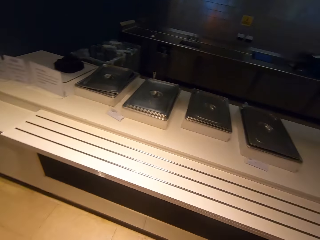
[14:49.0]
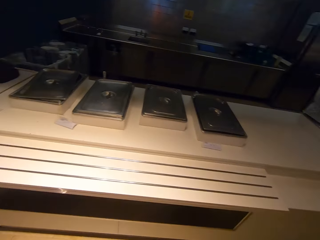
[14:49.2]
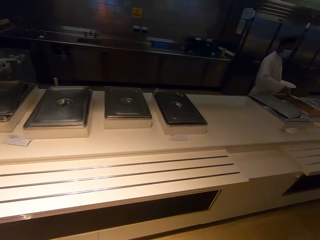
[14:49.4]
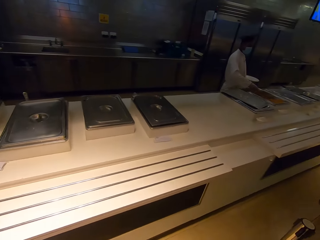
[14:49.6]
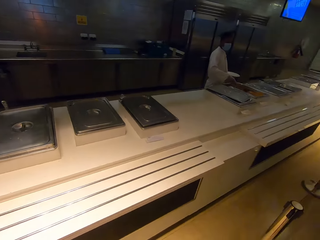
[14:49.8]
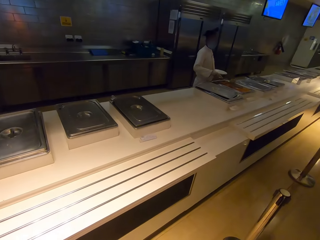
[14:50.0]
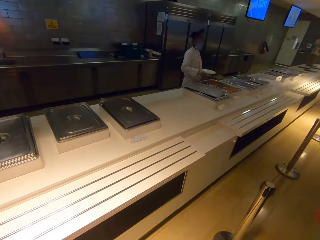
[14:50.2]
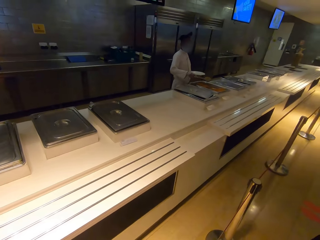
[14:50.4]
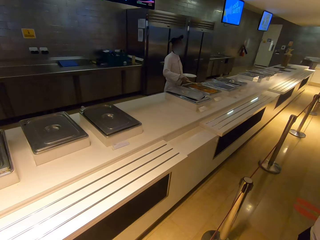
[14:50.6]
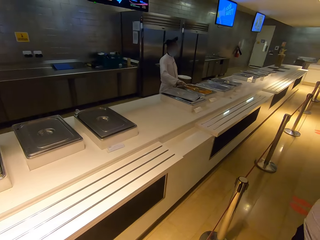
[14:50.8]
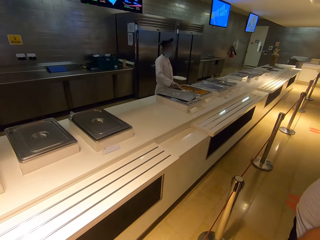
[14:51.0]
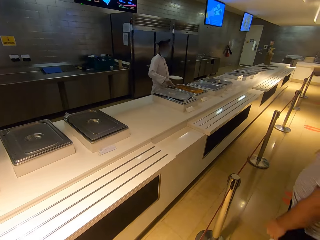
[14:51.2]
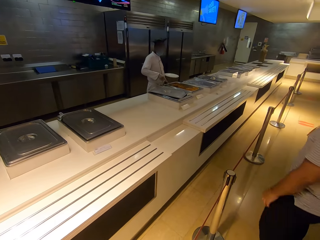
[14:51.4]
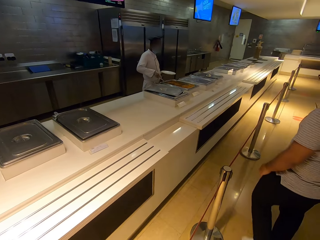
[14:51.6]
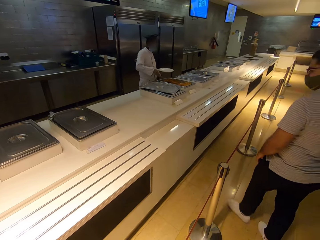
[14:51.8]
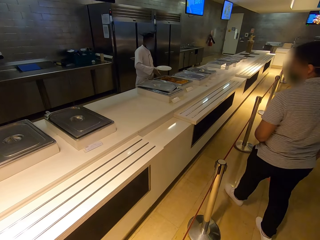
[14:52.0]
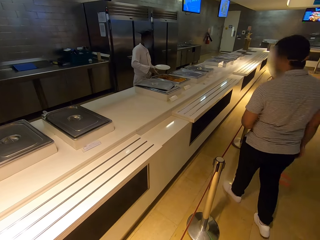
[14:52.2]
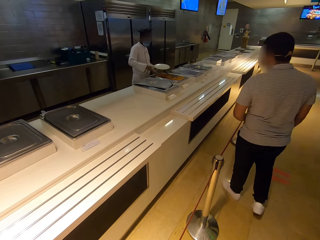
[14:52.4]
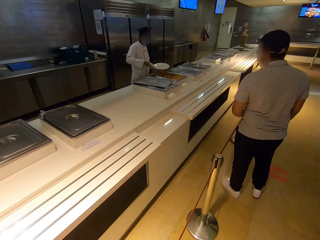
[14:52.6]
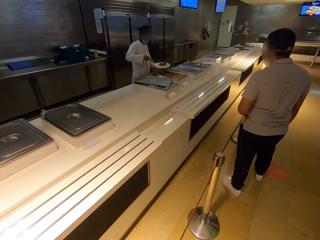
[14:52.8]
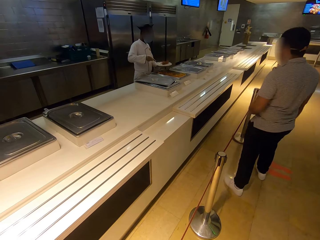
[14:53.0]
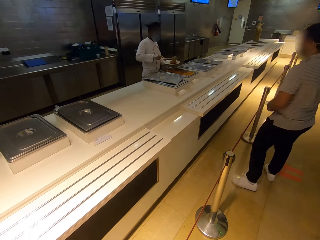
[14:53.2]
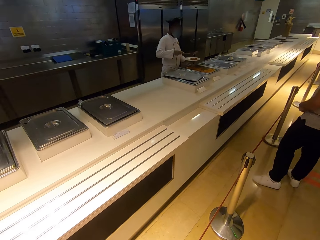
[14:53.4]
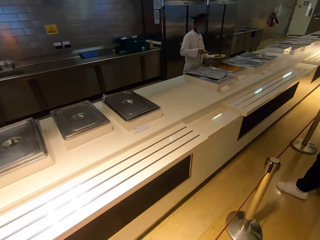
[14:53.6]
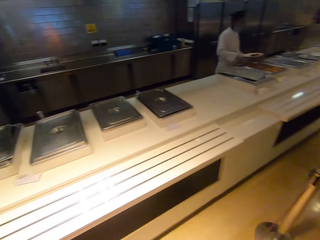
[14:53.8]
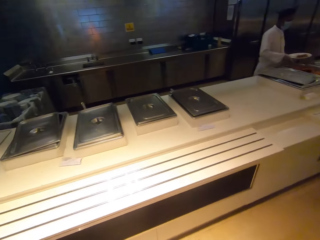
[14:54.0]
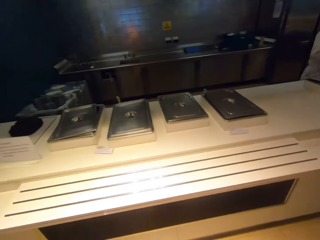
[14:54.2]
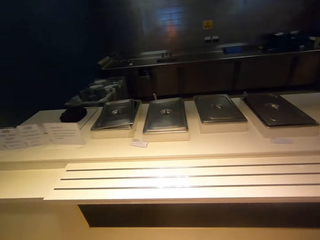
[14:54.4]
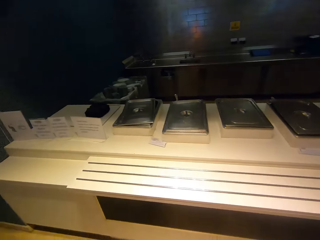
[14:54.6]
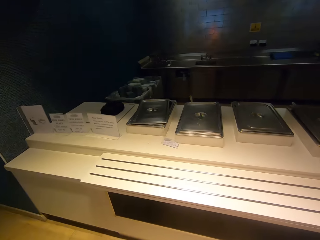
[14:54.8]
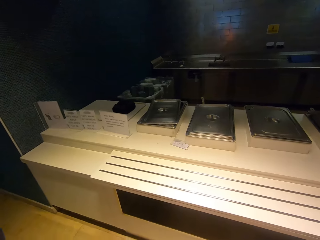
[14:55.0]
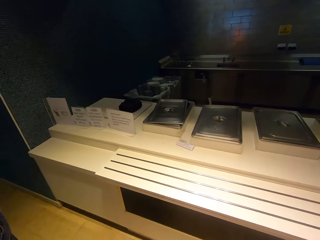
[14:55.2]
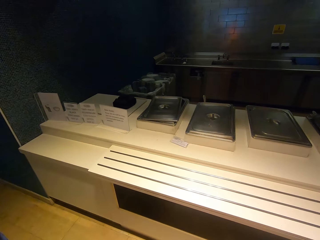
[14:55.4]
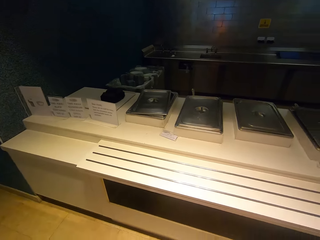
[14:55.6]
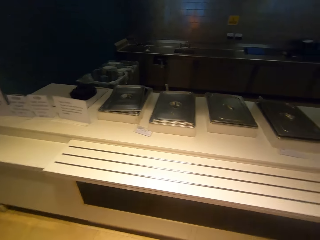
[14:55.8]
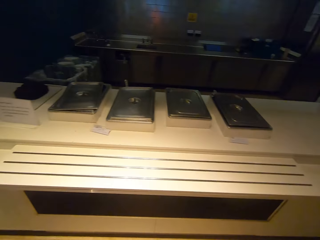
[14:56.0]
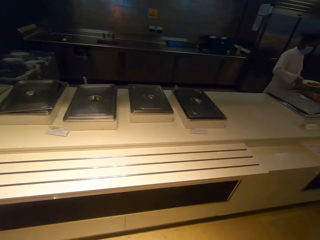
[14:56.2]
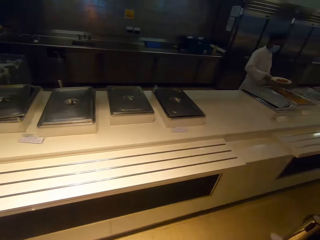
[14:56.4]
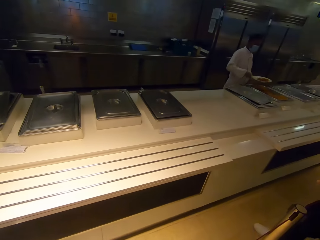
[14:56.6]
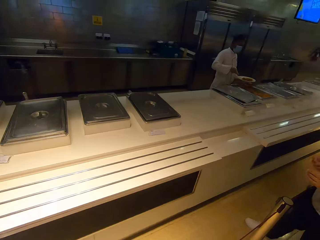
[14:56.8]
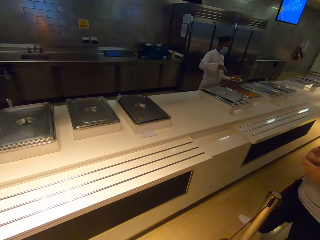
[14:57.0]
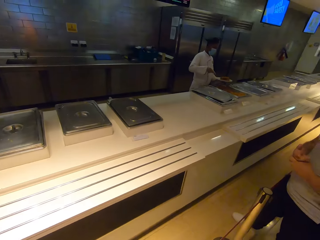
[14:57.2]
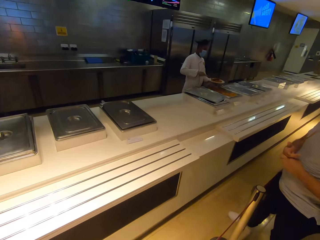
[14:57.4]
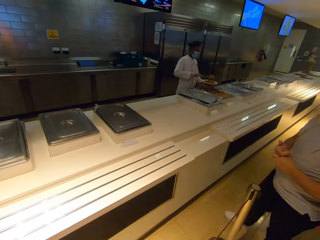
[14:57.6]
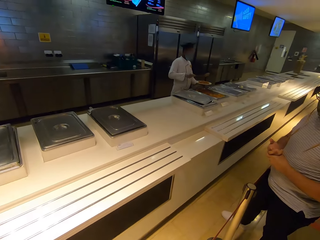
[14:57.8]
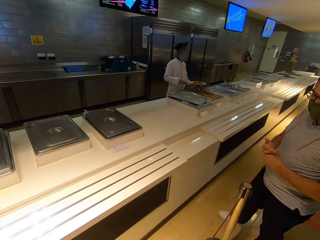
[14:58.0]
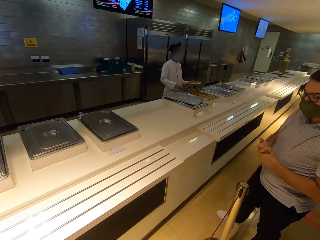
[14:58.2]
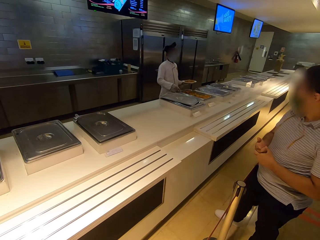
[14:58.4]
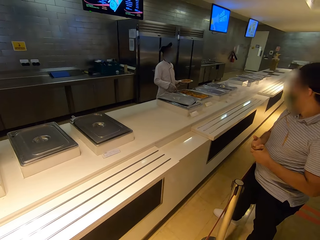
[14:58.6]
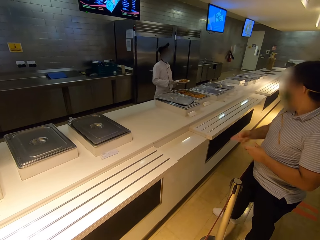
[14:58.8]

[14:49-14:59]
The camera wearer looks at a chef. The chef served food on a plate. The camera wearer looks around.

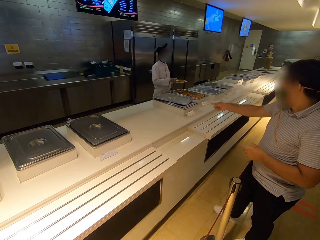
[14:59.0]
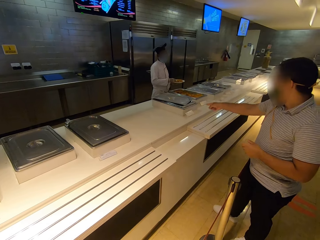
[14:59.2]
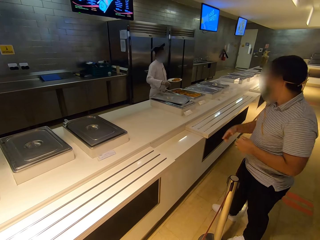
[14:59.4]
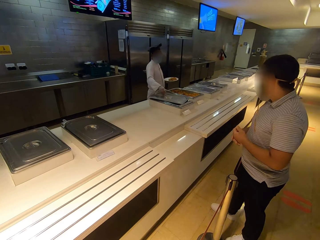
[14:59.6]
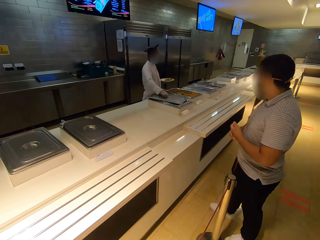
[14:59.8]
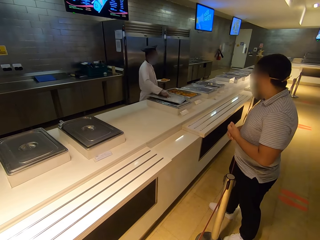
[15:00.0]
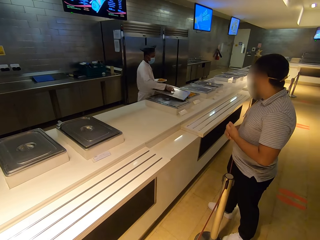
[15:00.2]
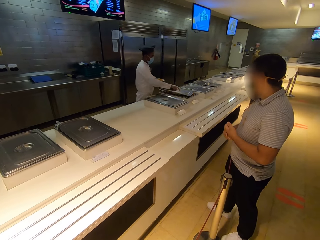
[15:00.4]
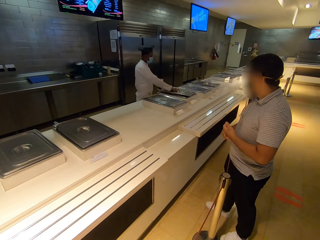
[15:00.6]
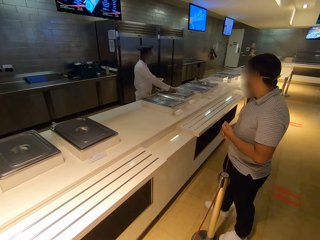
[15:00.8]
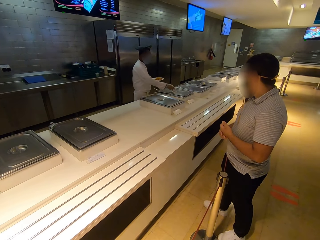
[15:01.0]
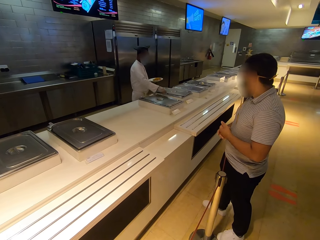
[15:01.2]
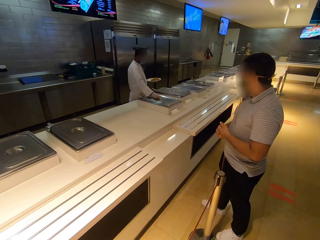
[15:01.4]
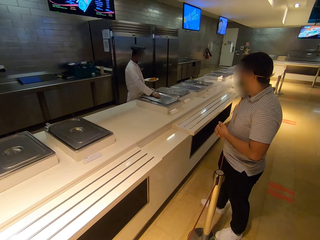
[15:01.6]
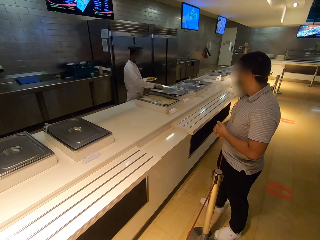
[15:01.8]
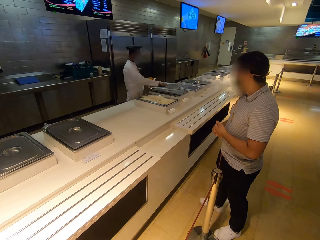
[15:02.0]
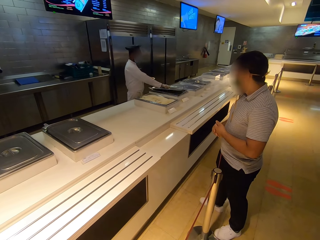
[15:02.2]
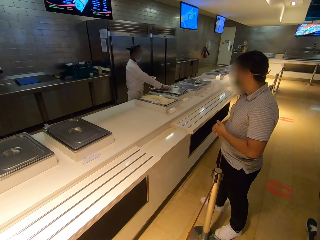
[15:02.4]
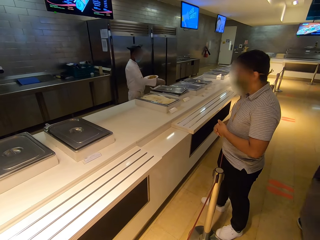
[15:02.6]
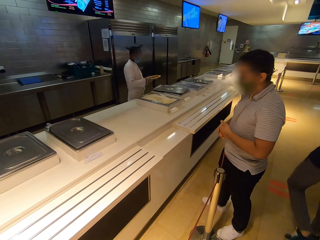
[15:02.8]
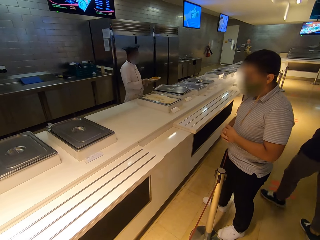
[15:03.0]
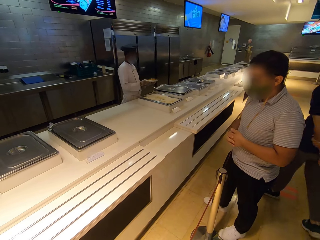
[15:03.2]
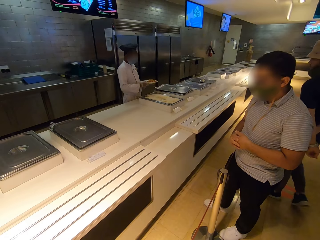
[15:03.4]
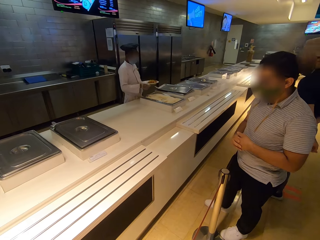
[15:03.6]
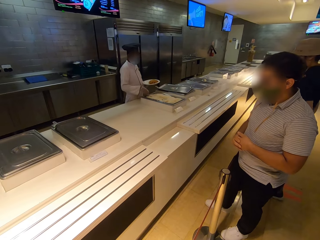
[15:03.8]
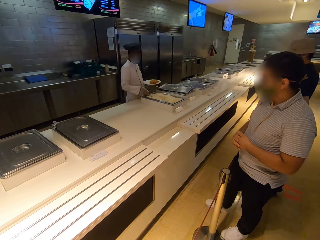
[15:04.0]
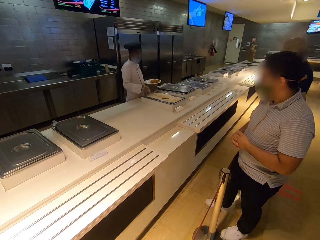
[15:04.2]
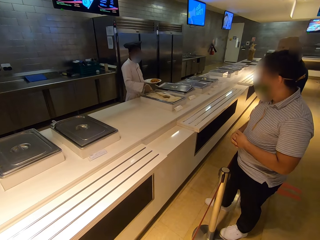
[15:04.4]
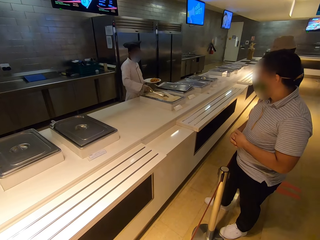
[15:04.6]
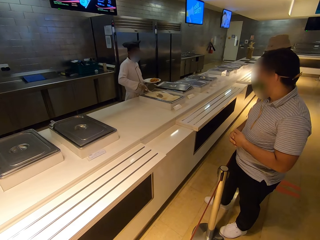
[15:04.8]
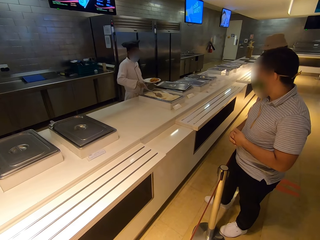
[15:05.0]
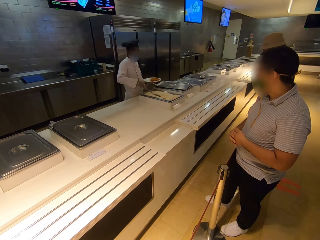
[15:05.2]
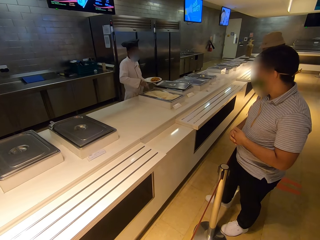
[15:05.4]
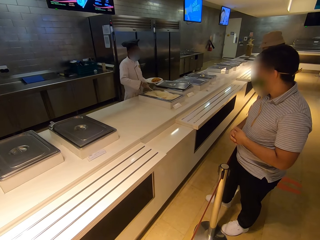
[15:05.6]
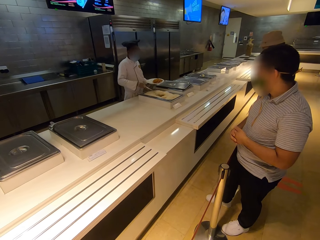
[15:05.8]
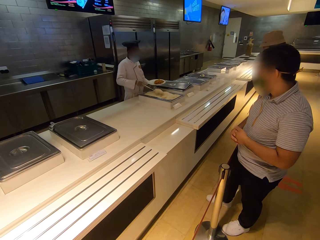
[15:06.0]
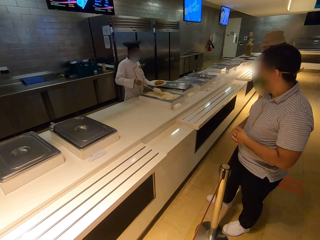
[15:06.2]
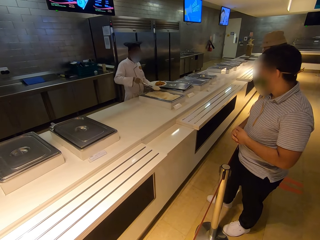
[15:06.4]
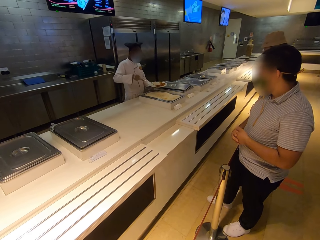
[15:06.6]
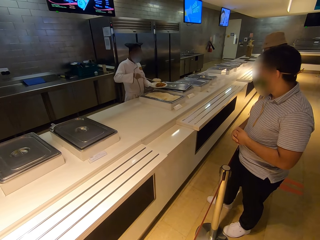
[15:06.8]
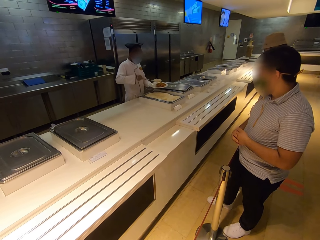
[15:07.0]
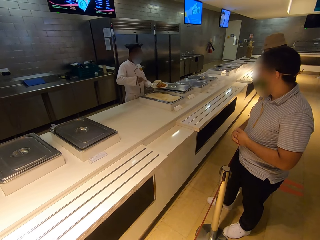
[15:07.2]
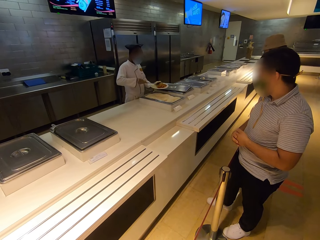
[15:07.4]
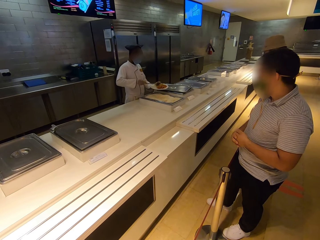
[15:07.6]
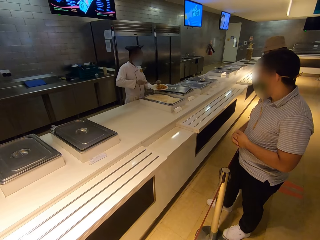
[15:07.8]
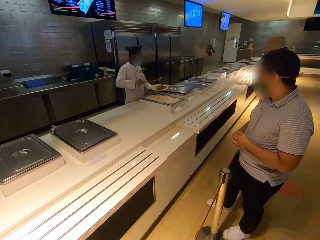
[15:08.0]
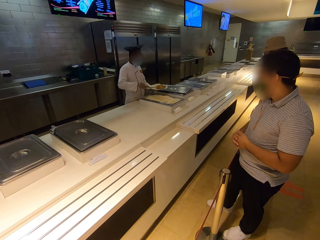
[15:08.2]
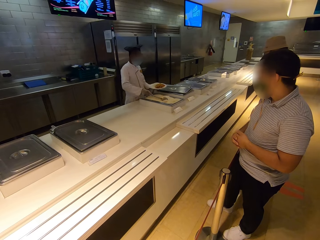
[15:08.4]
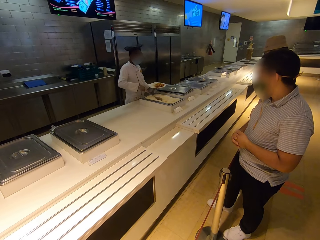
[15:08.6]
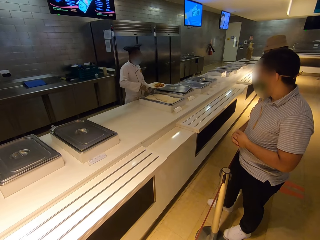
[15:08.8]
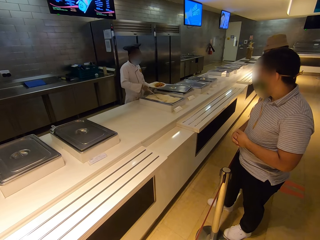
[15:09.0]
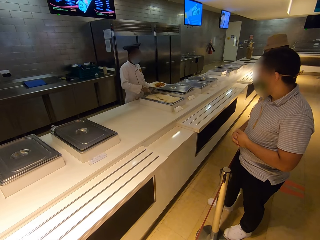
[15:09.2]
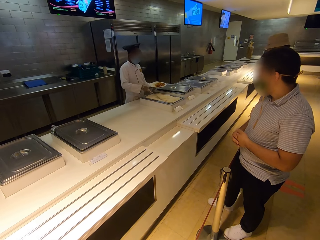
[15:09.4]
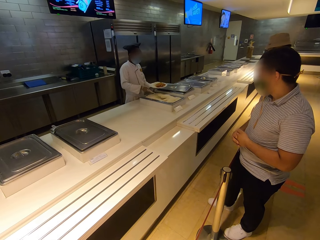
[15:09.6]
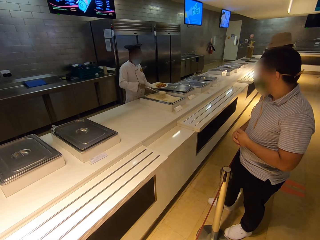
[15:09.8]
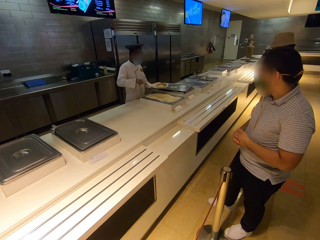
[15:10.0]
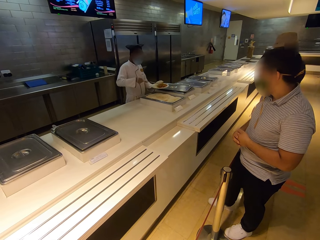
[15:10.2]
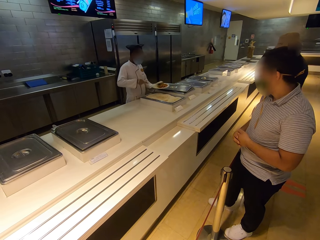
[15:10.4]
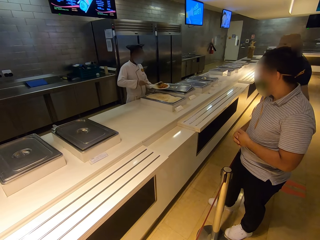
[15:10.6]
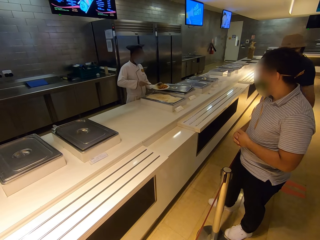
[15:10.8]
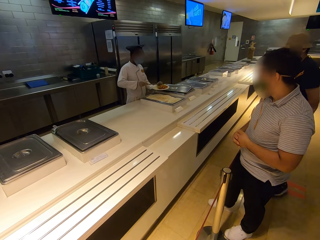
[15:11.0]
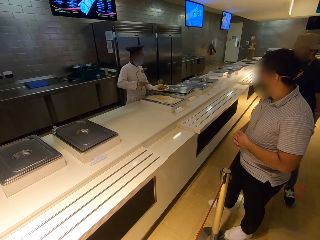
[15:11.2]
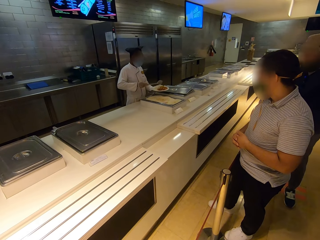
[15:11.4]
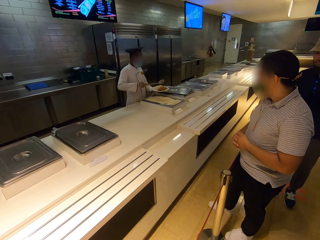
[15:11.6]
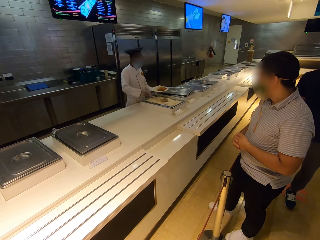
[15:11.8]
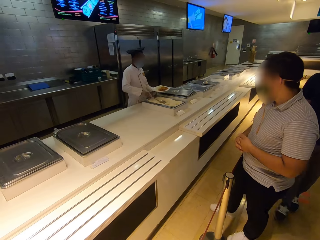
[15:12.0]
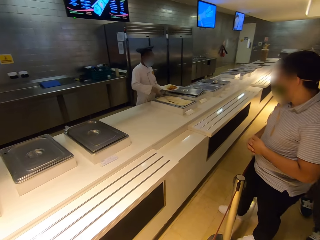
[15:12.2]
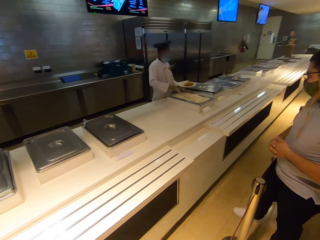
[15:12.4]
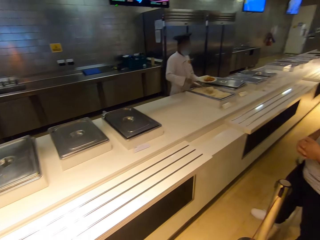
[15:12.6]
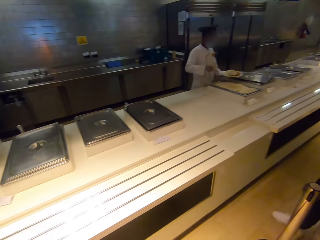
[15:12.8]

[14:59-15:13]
A man speaks with gestures. A chef serves food. The chef closes the buffet tray and opens a buffet tray with rice. Another man walks. The chef serves rice on a plate. The other man walks.
